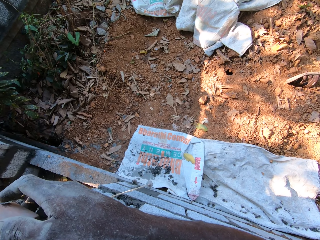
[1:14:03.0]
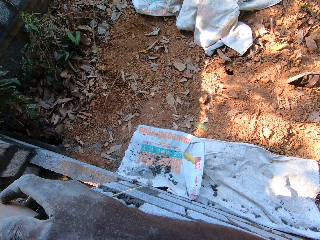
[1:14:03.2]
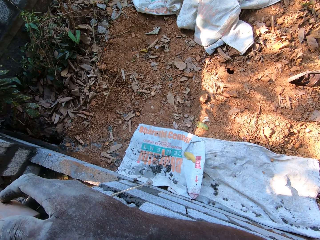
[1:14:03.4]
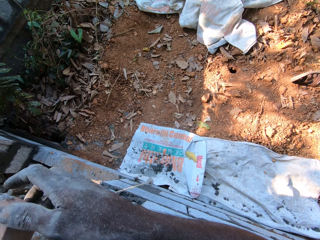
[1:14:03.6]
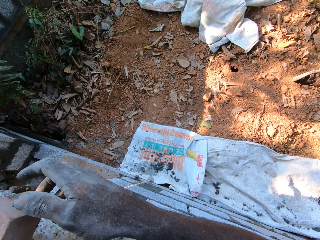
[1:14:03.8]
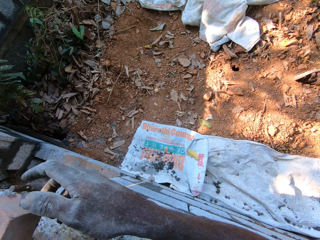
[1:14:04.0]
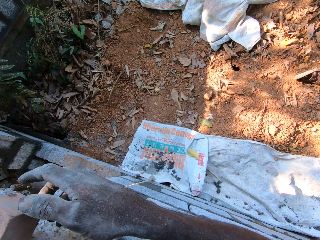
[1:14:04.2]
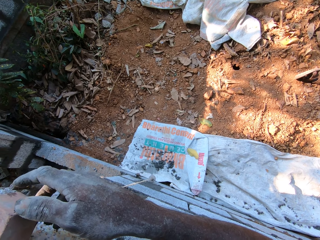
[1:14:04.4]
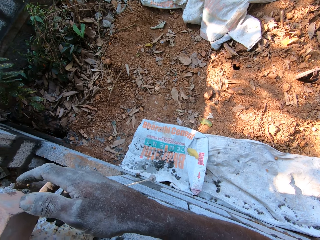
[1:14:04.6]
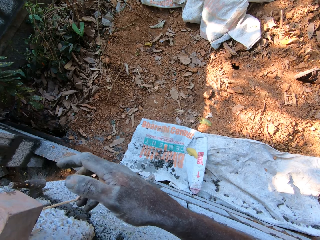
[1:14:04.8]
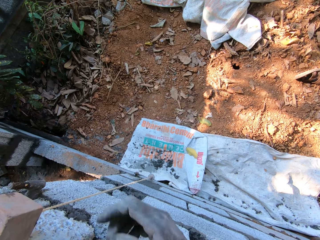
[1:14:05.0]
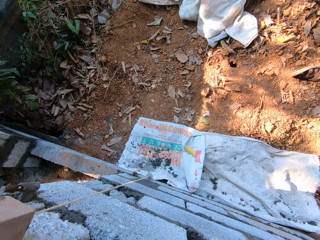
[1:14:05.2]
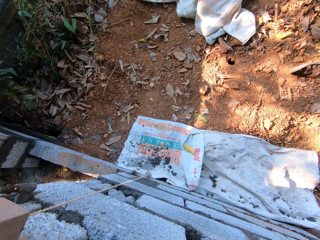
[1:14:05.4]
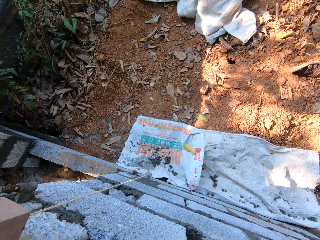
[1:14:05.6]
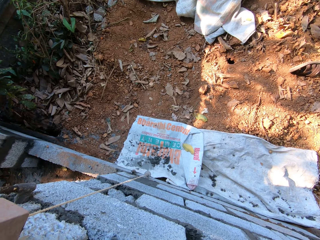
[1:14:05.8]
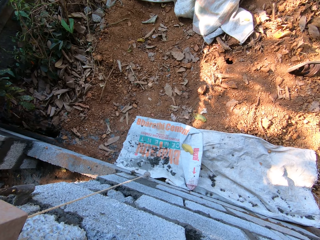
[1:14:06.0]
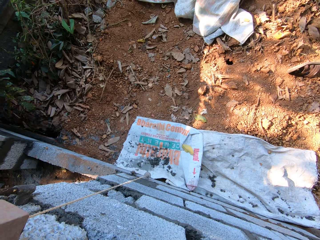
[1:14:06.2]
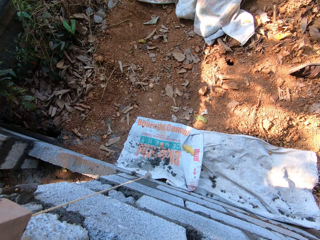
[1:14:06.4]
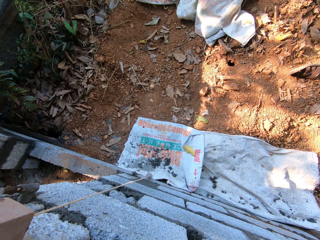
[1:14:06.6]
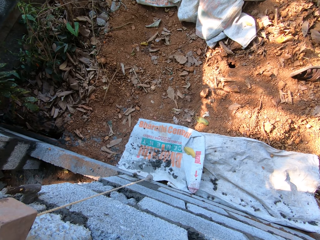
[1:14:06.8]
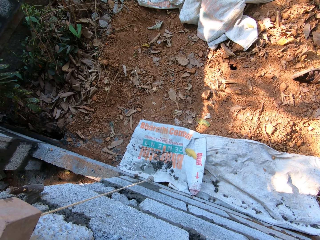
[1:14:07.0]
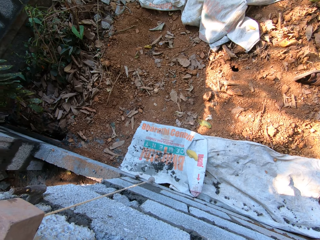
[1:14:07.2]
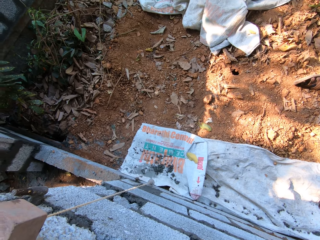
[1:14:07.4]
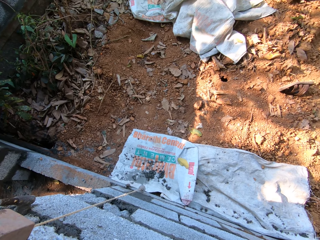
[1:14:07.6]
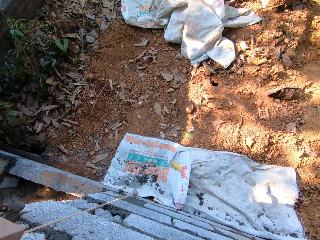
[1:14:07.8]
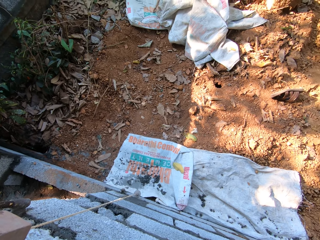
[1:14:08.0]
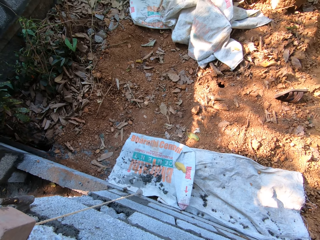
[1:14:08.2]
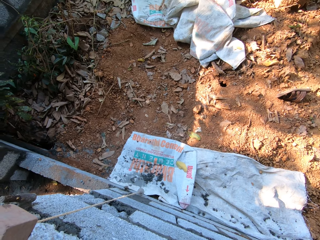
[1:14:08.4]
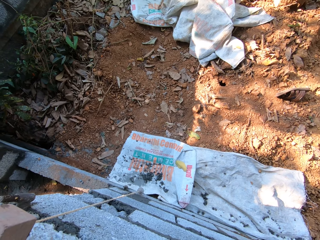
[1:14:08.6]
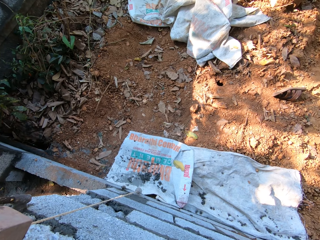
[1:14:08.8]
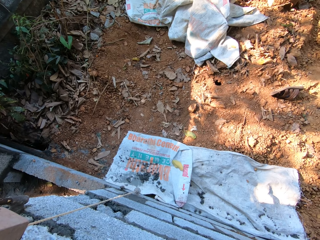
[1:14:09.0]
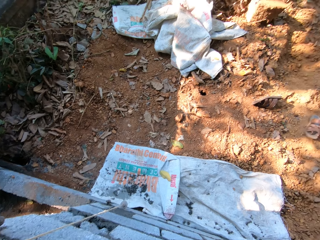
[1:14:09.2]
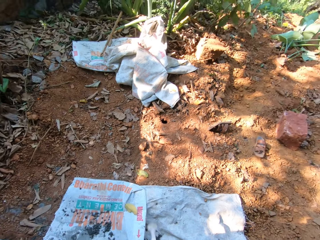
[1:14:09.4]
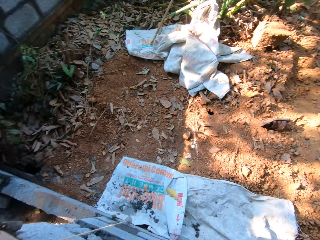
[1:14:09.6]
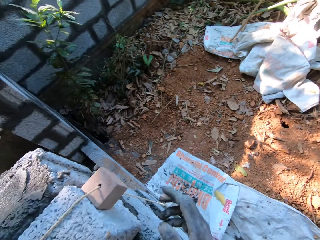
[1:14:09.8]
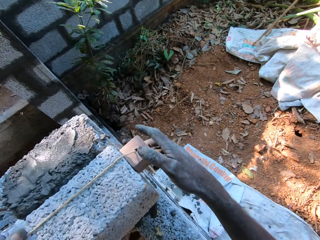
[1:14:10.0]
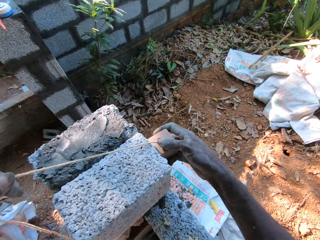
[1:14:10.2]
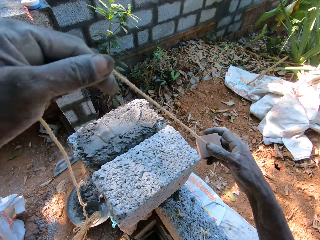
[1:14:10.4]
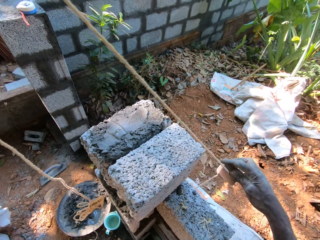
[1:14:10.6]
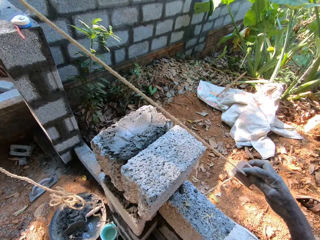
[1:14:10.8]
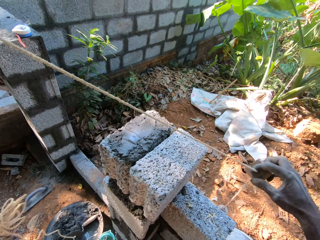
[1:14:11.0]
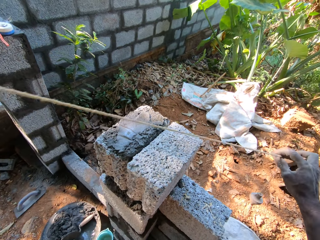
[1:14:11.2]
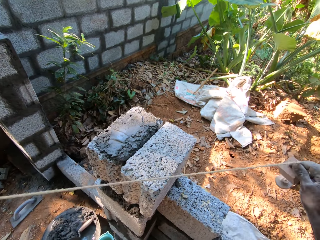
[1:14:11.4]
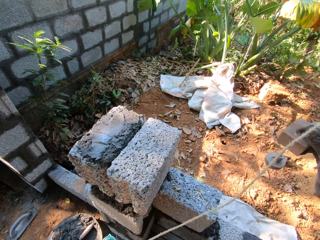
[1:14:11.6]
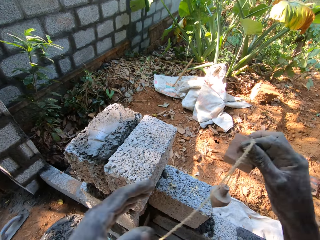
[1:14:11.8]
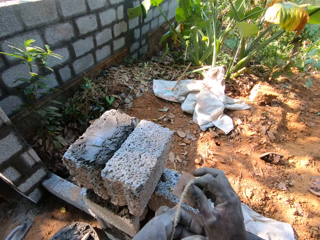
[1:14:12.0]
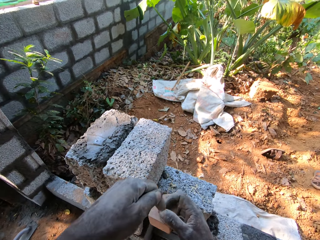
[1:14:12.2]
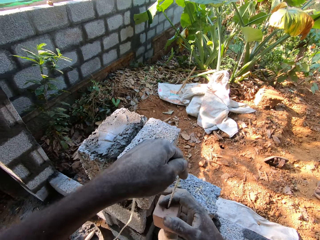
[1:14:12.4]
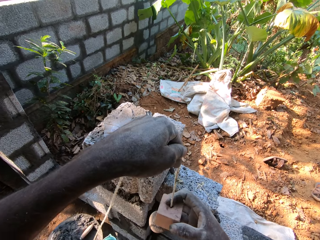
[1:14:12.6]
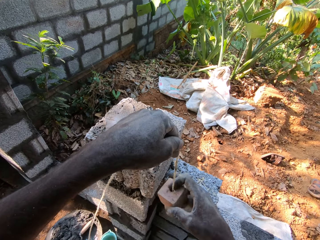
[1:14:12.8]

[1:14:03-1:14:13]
The camera wearer holds the plumb bob on the brick with both hands. They remove the plumb bob from the wall.

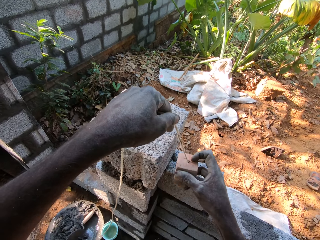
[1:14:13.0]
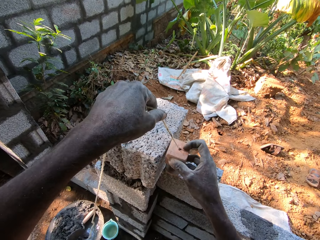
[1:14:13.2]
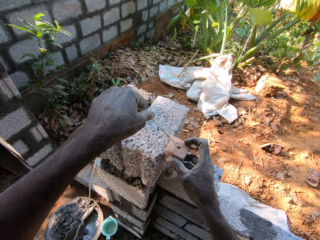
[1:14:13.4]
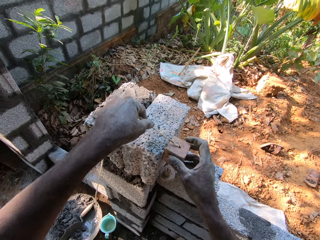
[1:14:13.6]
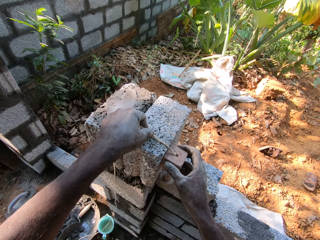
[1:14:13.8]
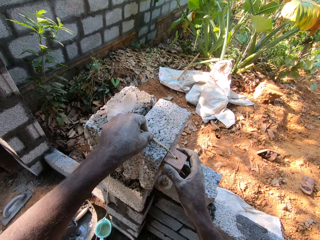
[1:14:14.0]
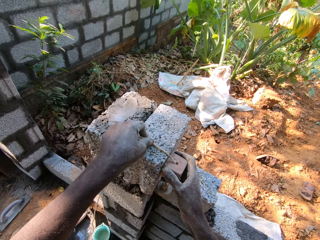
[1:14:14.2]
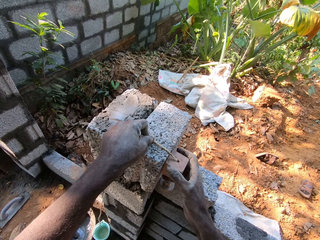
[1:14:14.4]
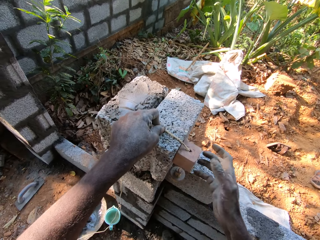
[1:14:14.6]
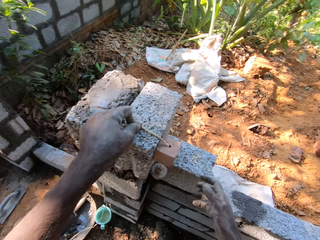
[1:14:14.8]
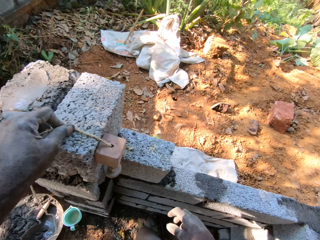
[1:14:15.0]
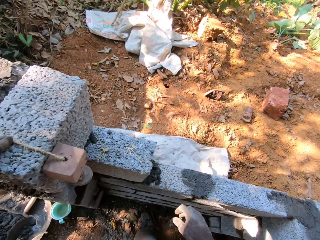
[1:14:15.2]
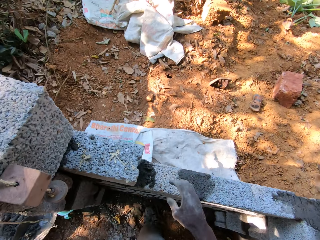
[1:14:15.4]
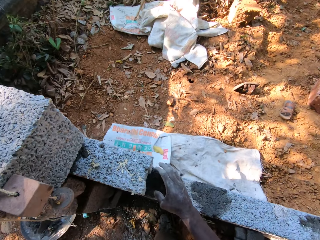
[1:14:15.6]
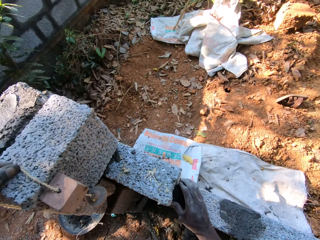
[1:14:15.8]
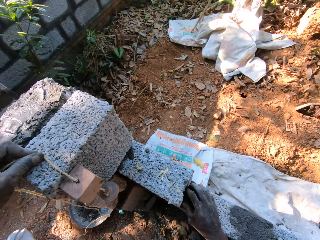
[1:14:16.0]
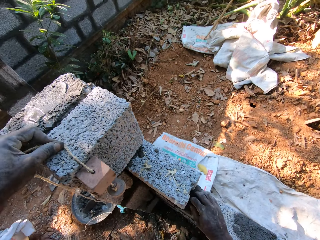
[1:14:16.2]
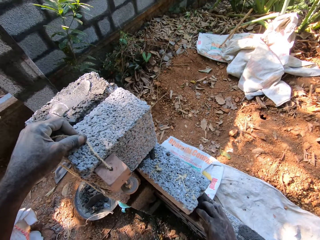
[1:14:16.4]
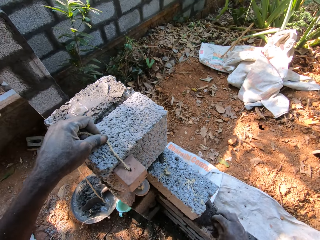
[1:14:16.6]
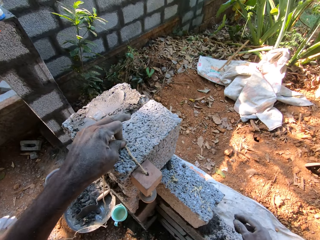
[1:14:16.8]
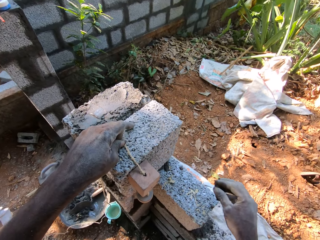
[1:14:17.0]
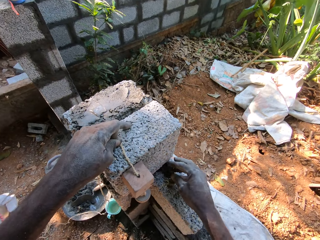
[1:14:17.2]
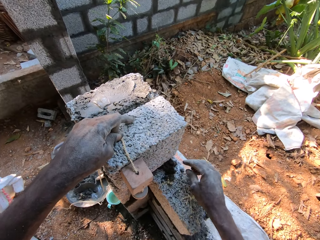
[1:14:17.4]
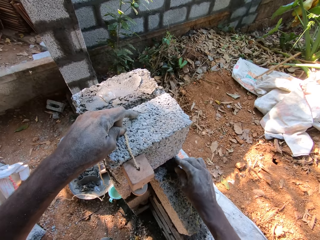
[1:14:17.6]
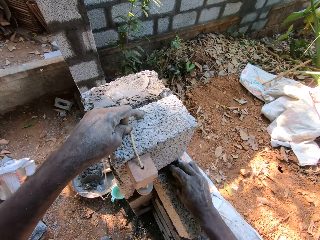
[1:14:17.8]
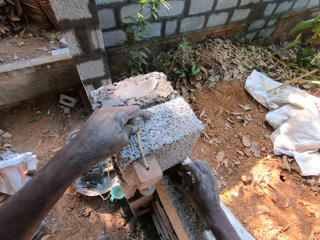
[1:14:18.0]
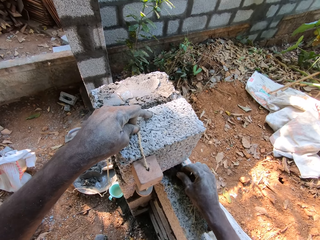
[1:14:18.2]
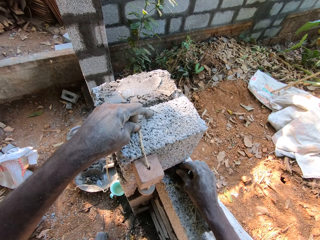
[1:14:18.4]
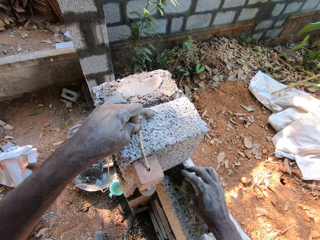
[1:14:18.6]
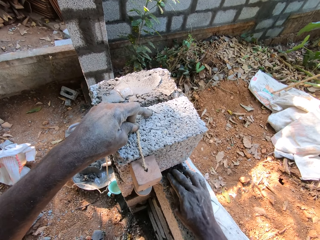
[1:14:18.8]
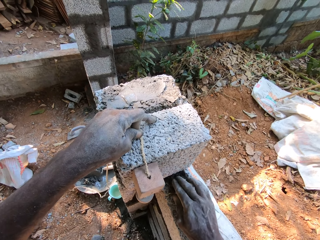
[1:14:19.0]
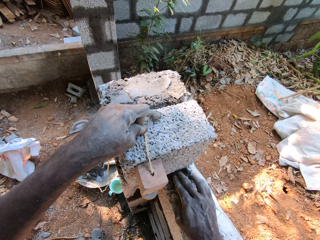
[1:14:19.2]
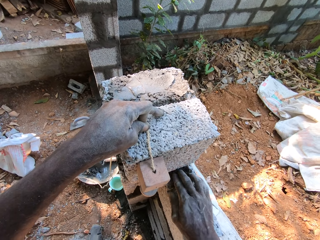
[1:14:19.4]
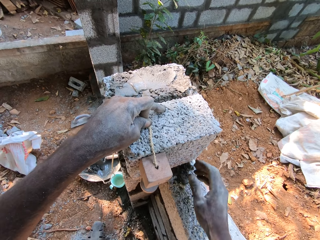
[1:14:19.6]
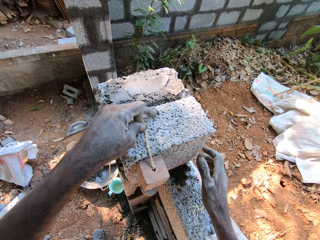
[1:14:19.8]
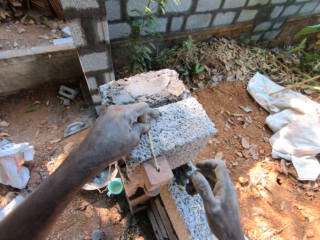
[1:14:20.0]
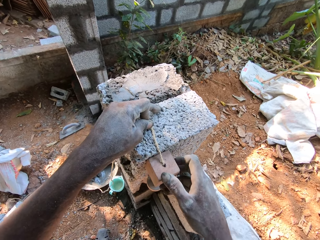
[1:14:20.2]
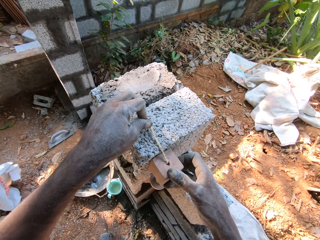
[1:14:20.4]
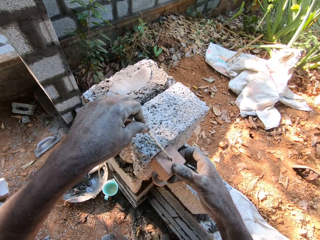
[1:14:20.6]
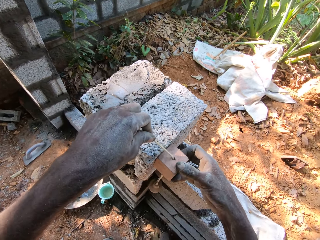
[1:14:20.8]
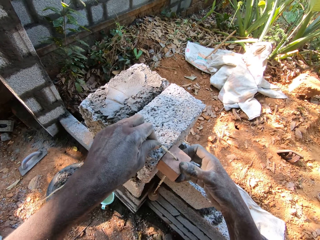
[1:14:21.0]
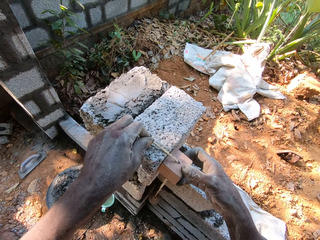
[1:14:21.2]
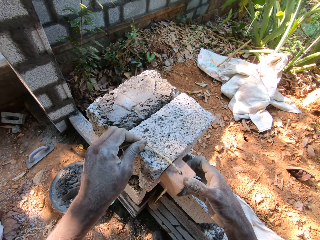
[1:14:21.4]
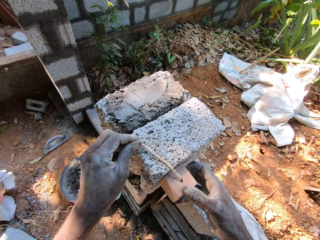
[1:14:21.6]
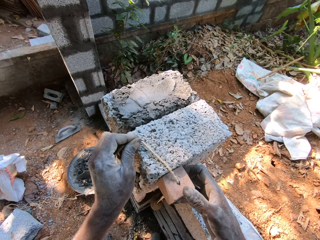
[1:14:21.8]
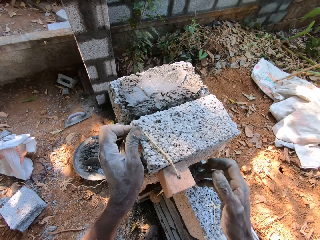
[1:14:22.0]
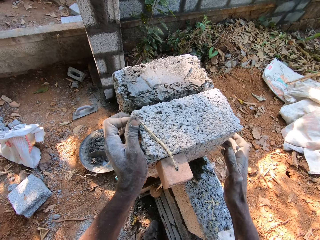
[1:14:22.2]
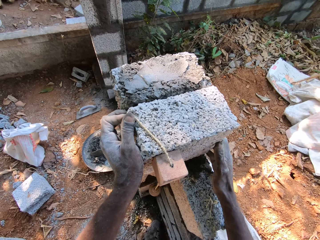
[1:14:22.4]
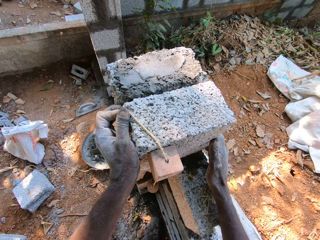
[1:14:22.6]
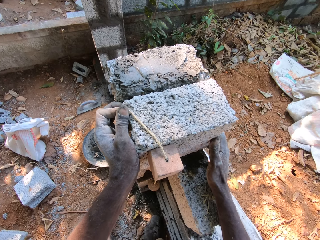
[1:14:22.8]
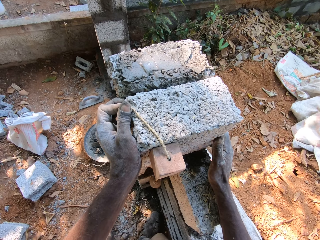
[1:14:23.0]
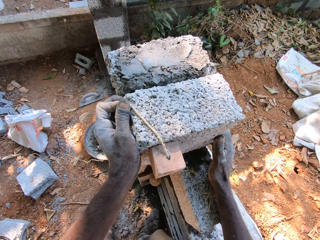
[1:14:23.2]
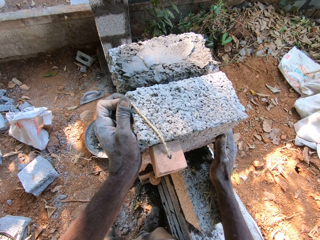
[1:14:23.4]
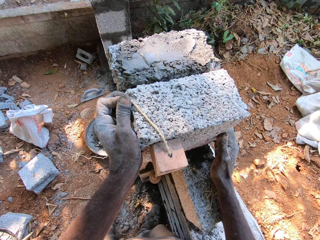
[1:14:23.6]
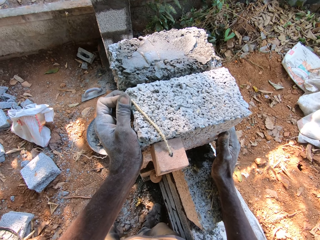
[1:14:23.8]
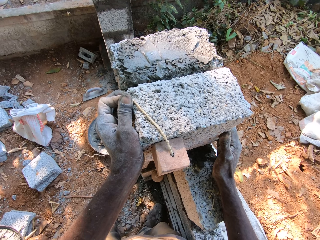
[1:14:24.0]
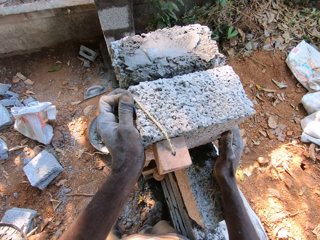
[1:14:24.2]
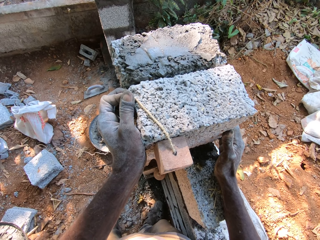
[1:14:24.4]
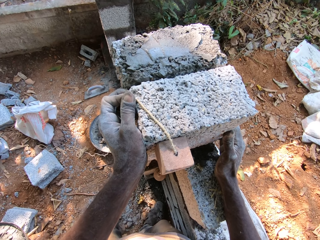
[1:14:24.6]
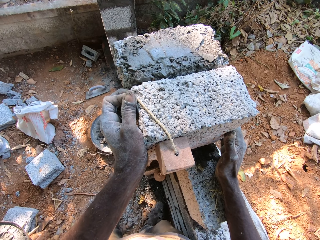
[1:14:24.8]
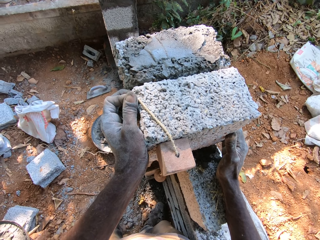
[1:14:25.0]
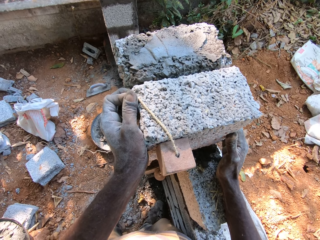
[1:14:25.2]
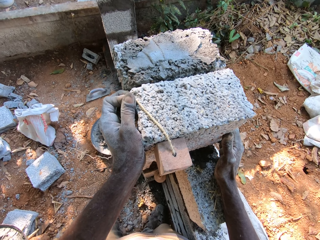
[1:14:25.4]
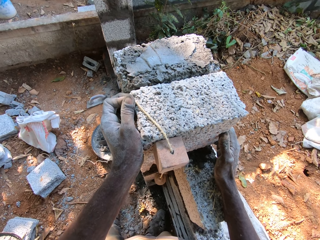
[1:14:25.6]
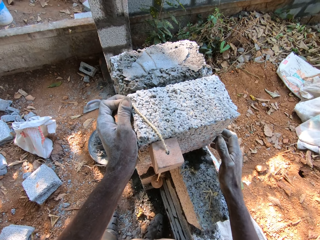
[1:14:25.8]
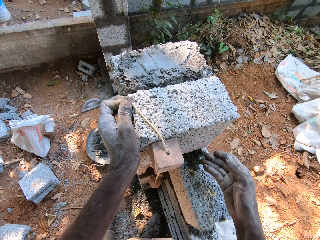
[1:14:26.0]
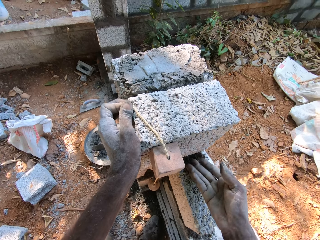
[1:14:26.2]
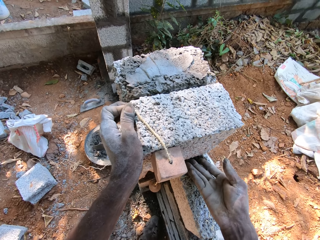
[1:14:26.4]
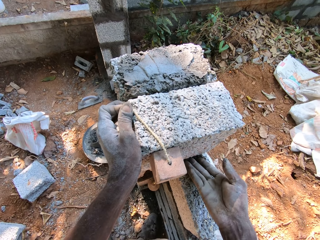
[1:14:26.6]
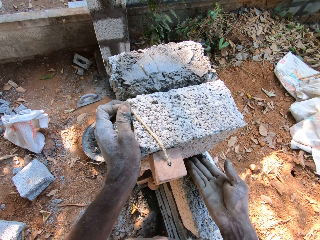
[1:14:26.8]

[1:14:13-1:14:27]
The camera wearer lays the plumb bob on the brick with his right hand. He measures a block on the wall with the plumb bob. He scoops concrete on the brick with his right hand. He pours concrete on the brick with his right hand. He holds the plumb bob on the brick with both hands. He measures the block on the wall with the plumb bob. He adjusts the brick on the fence with both hands.
